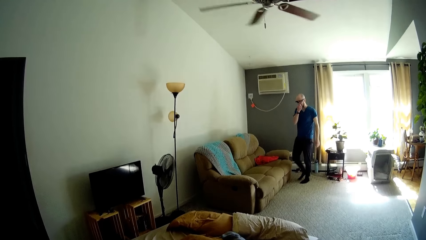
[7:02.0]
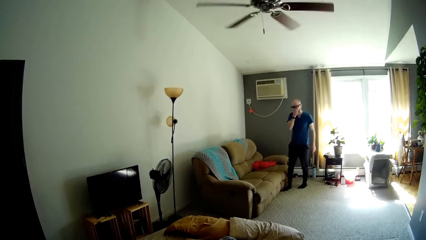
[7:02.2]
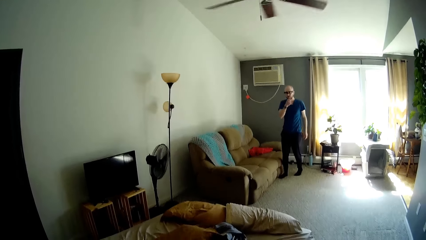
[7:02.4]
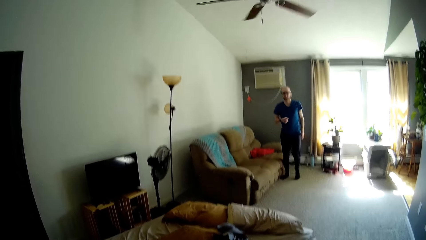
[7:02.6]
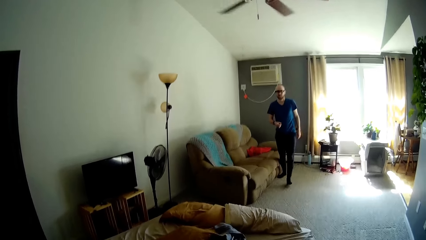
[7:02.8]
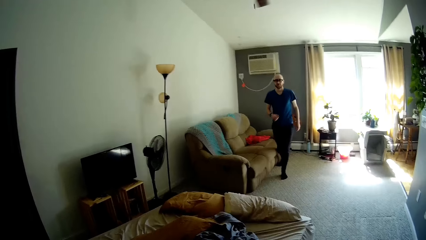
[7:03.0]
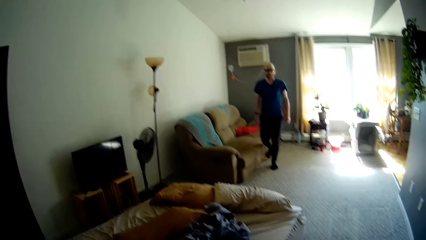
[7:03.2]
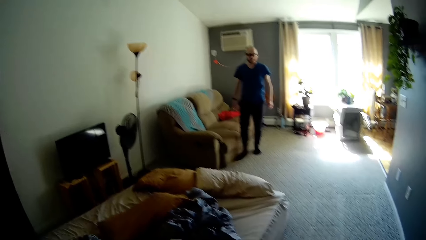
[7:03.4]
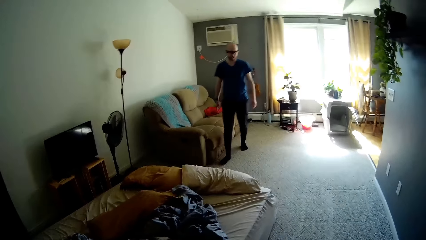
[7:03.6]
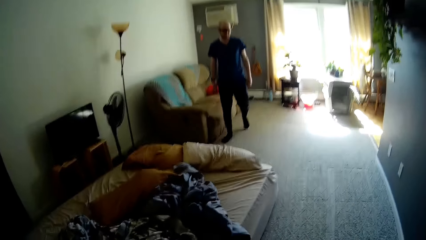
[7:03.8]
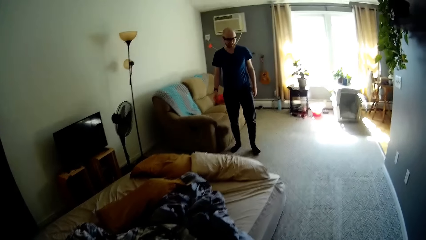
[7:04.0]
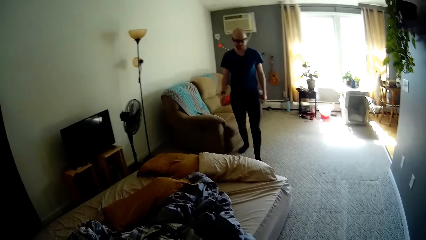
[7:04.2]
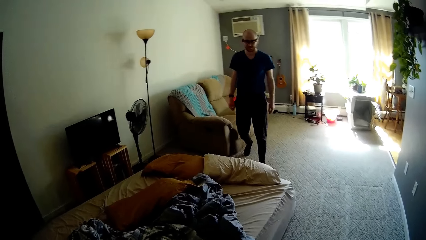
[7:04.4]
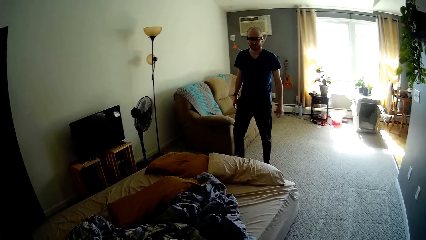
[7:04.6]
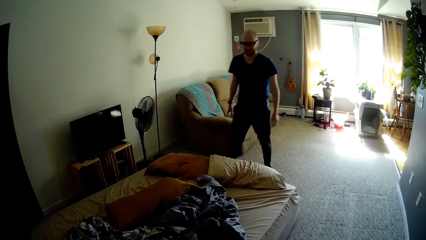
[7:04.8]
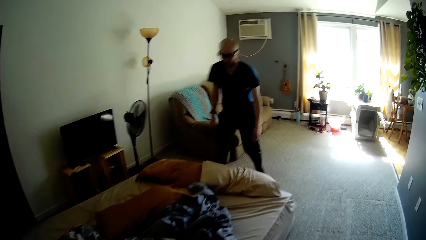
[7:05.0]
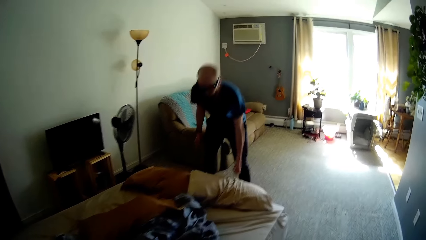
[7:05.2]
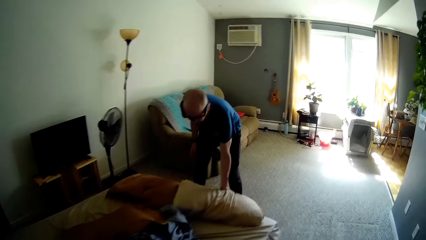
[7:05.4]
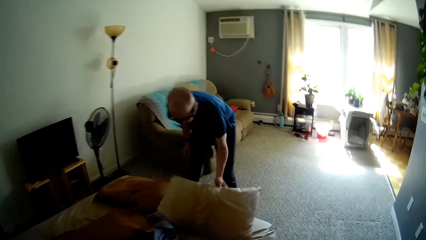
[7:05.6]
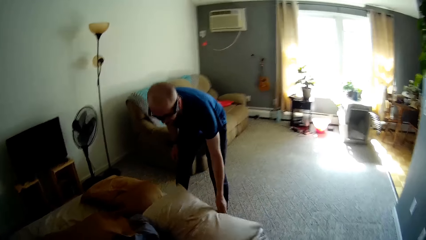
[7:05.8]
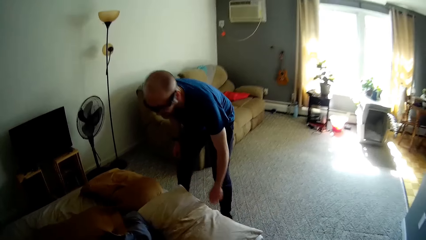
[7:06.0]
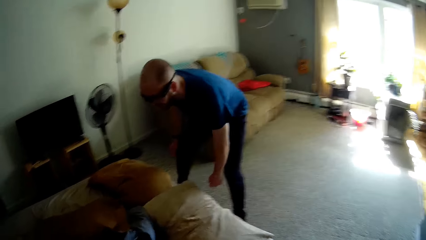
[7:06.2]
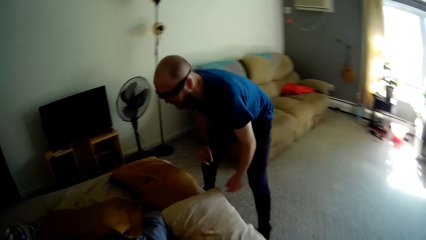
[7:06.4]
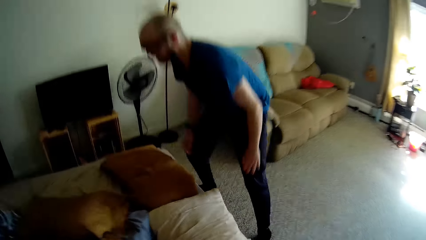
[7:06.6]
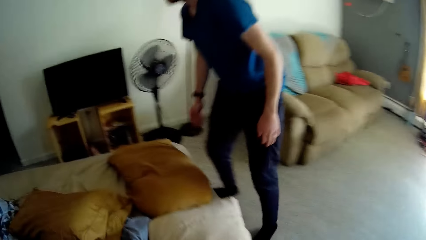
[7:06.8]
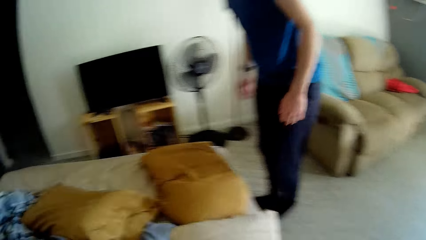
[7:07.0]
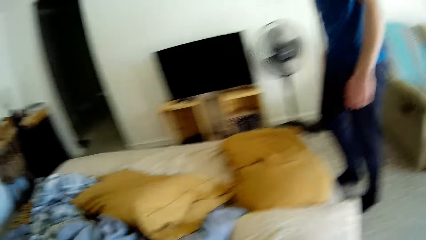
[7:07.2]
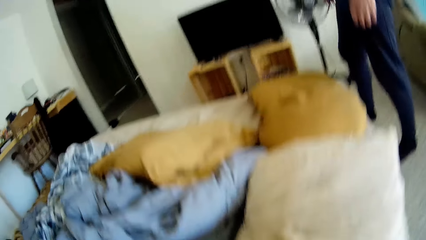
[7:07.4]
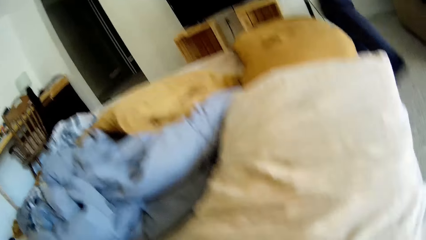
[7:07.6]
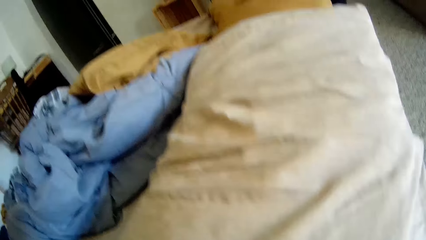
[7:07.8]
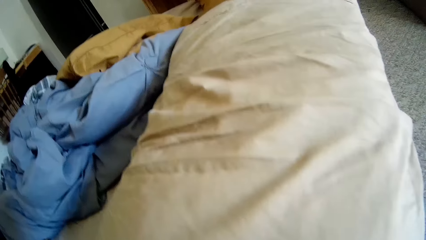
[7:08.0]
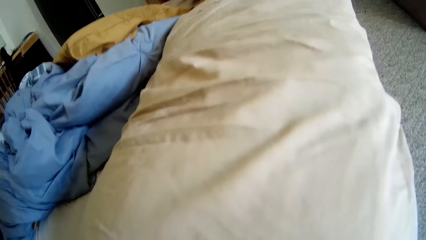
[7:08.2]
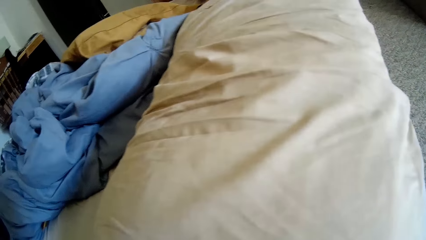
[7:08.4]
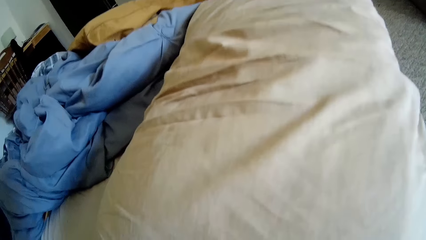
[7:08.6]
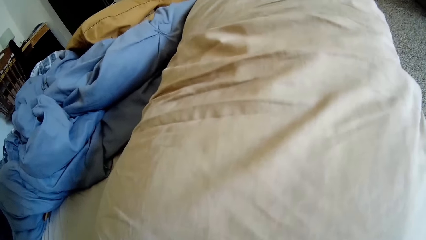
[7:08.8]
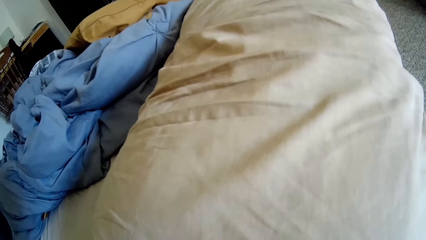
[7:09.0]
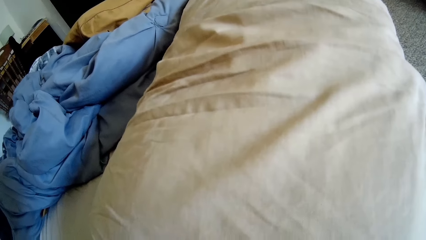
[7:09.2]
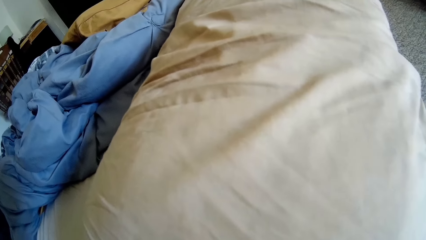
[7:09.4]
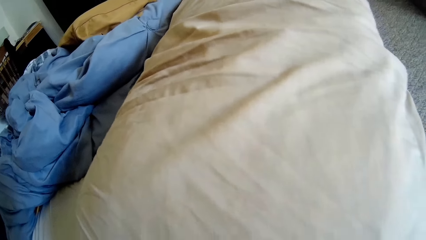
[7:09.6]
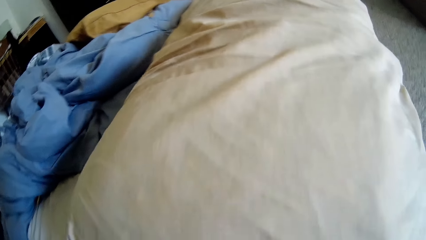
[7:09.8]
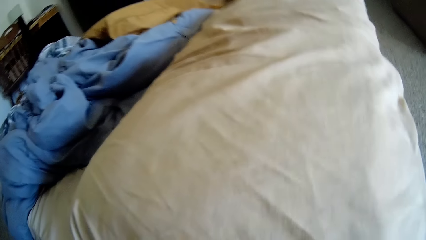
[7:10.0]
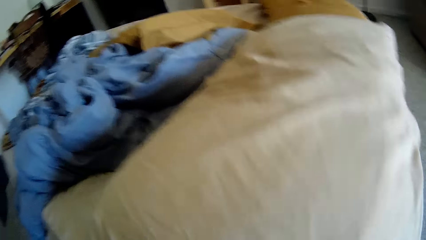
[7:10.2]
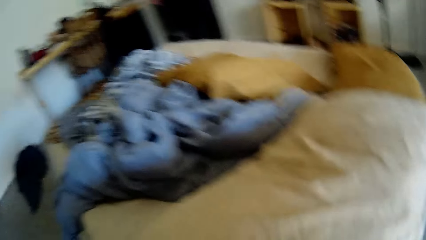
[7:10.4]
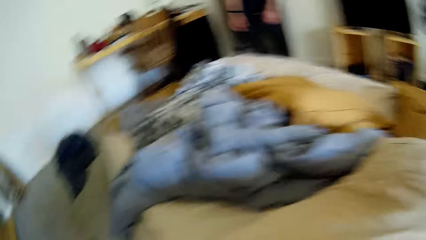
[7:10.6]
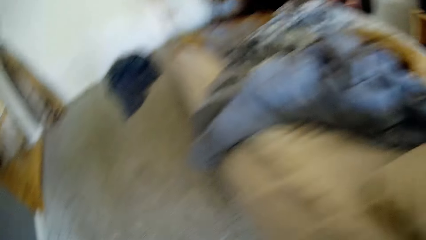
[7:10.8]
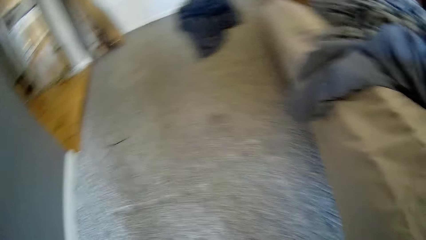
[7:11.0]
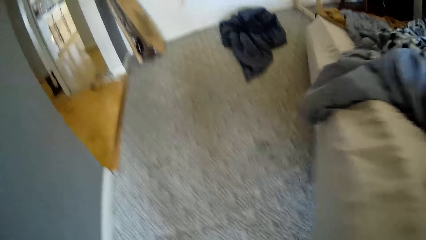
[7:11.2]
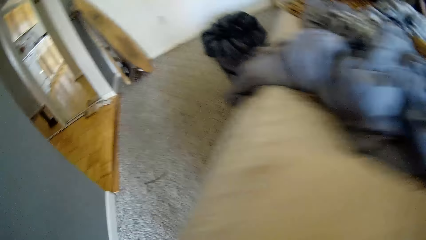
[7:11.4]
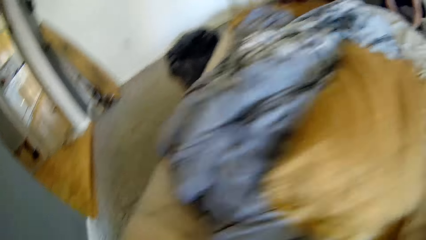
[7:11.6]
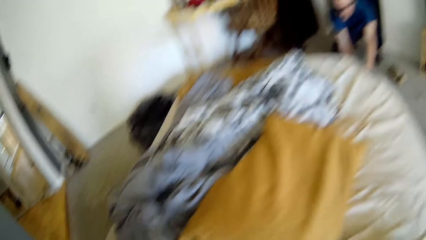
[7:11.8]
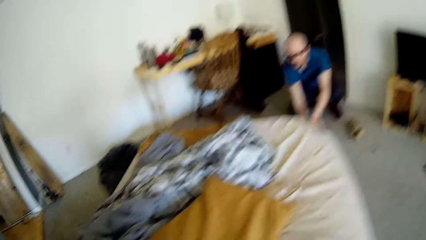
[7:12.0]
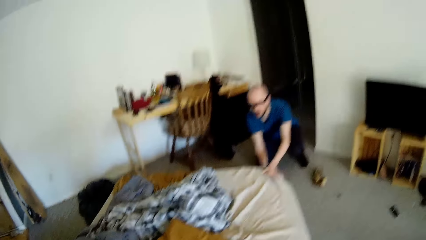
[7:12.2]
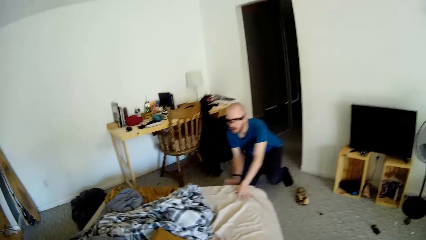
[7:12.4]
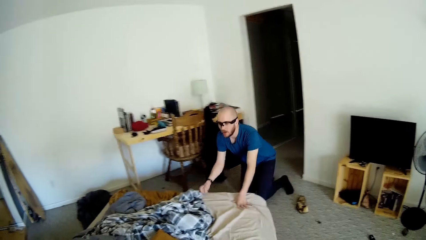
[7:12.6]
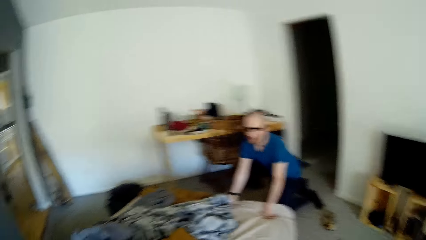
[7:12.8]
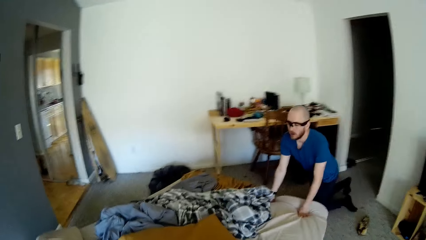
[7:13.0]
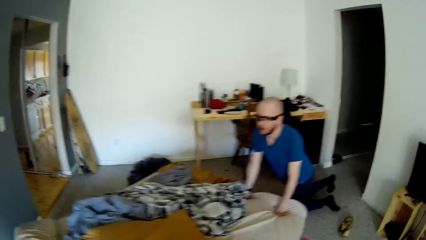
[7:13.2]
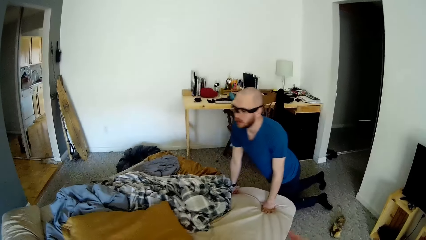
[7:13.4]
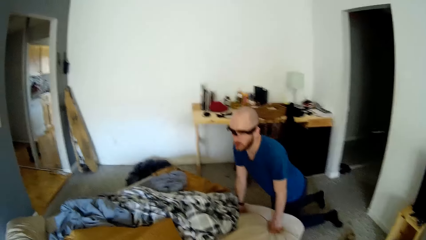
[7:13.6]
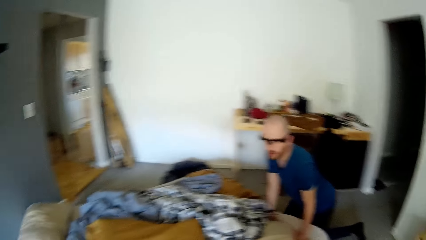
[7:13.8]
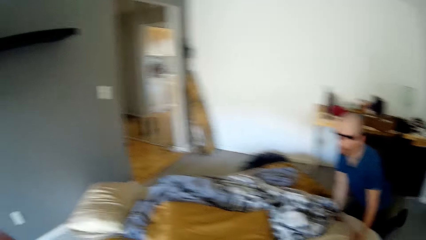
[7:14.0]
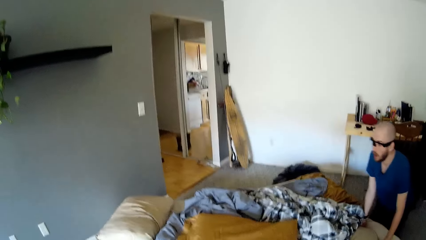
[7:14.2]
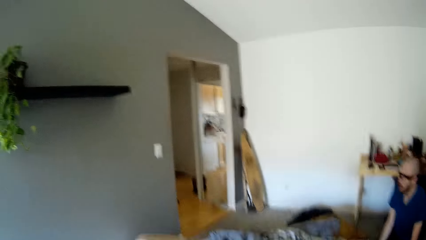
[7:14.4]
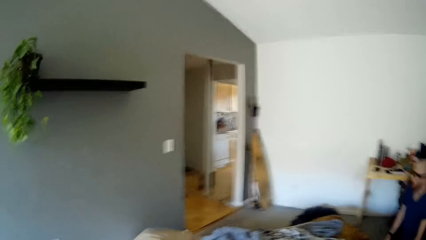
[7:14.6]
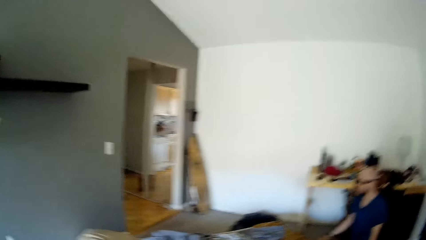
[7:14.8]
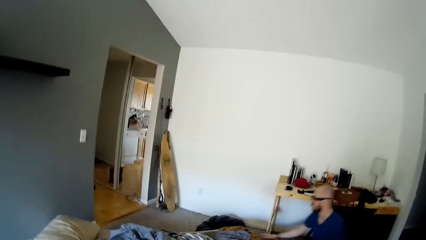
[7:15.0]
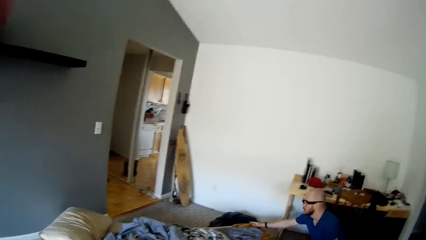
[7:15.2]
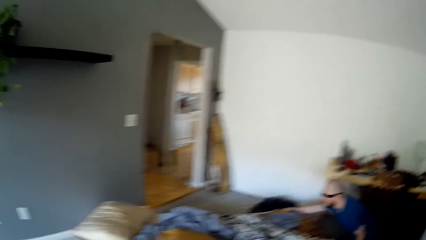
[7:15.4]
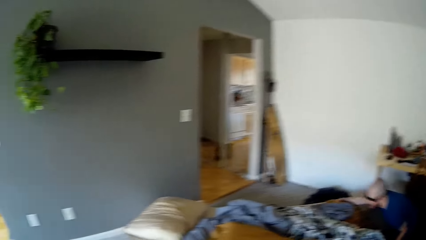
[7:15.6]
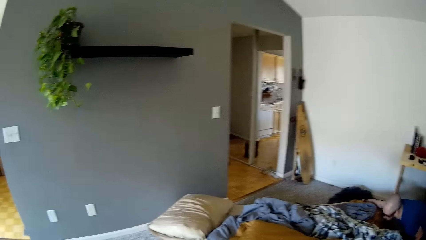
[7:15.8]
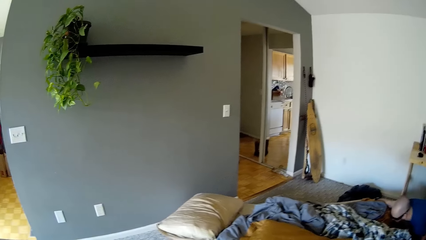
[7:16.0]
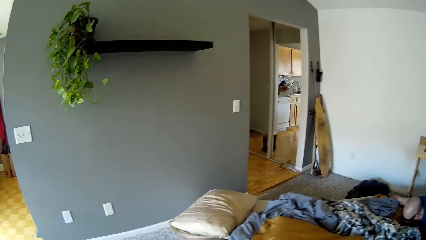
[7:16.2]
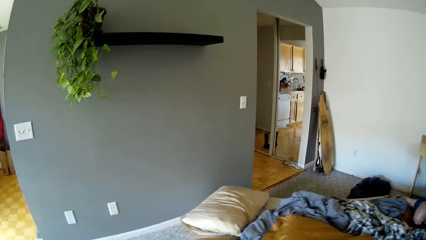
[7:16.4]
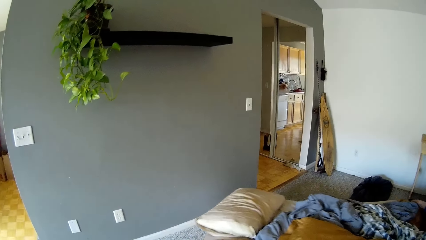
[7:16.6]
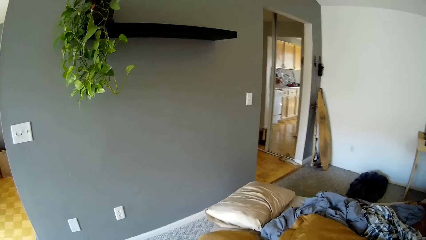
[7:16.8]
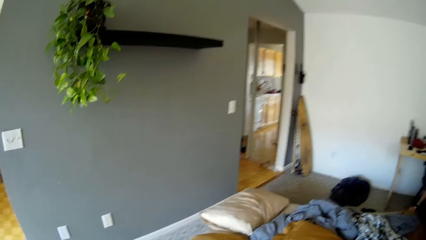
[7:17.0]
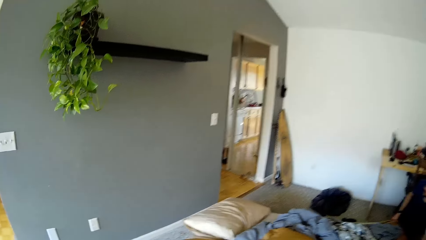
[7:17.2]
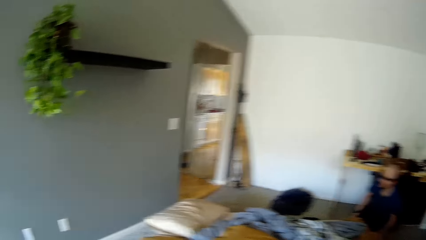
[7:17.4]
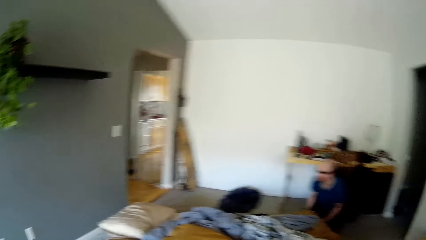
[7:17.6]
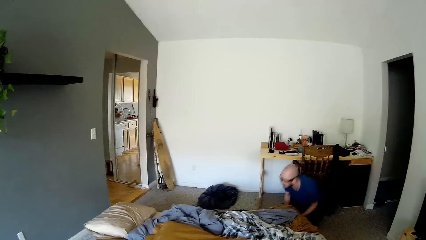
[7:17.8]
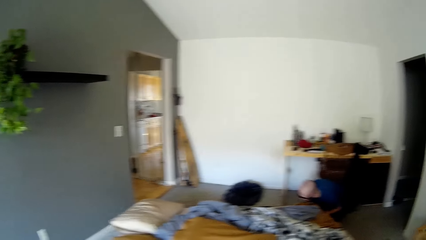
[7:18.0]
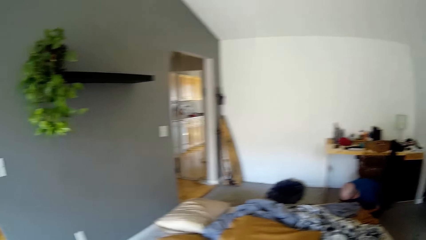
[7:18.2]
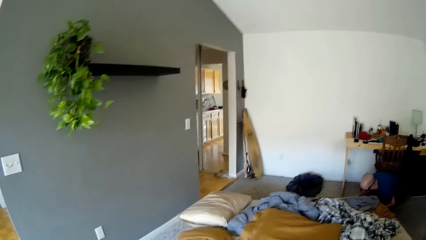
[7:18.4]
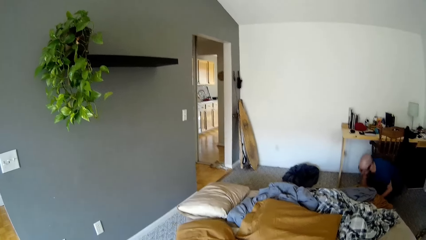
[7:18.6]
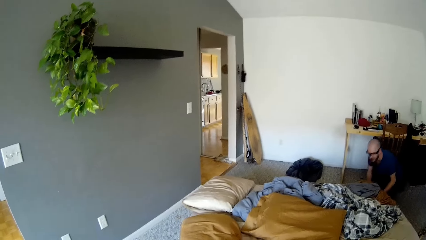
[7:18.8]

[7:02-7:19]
A man touches the nose and walks around. The man adjusts the pillow on the bed with his left hand and walks around. The camera wearer adjusts the mattress. They move the bed to the wall. The man moves on knees. The man pushes the bed with both hands and adjusts the mattress.
